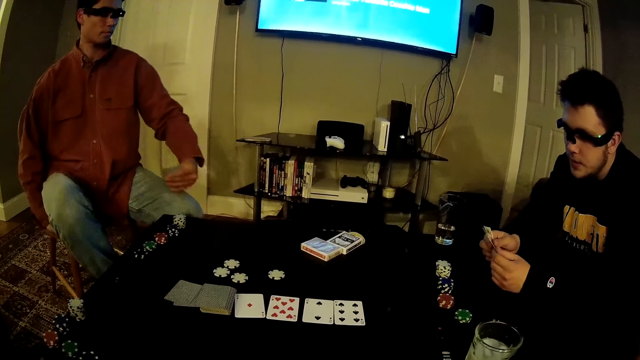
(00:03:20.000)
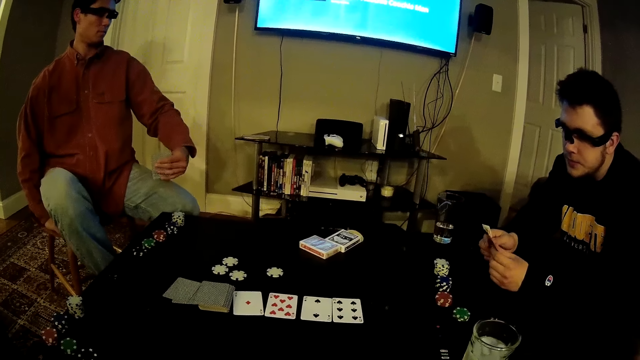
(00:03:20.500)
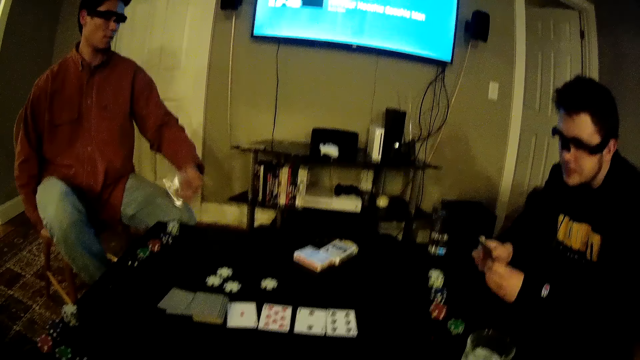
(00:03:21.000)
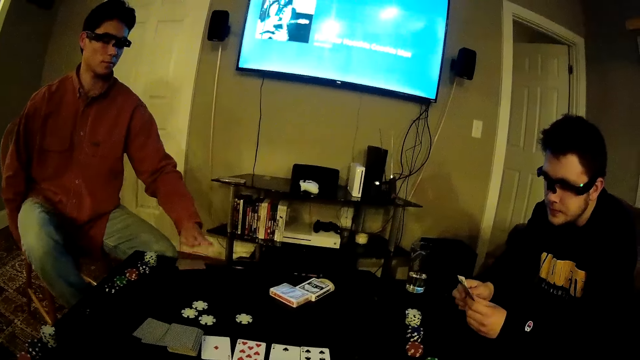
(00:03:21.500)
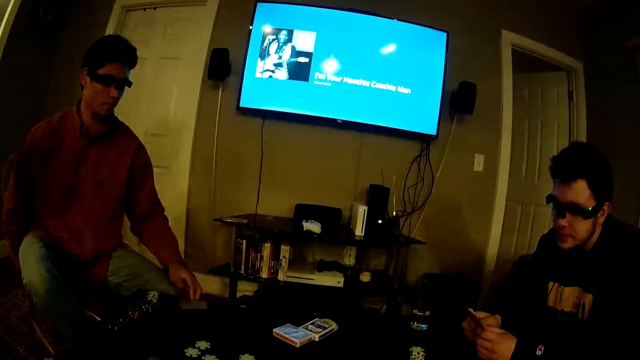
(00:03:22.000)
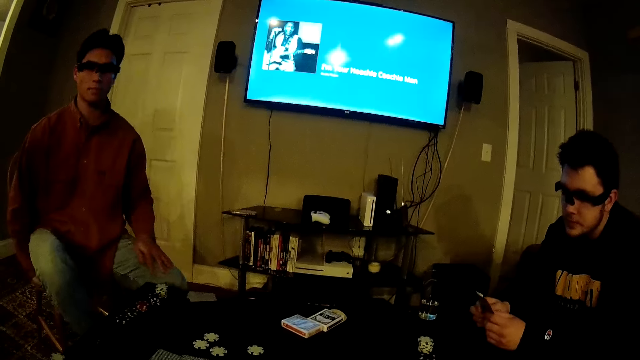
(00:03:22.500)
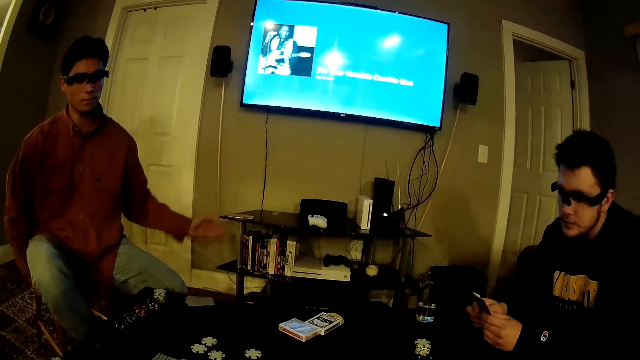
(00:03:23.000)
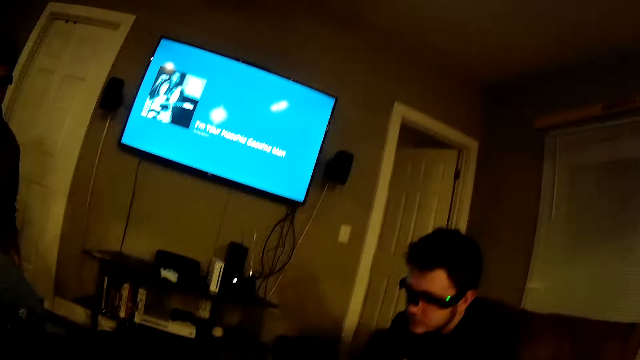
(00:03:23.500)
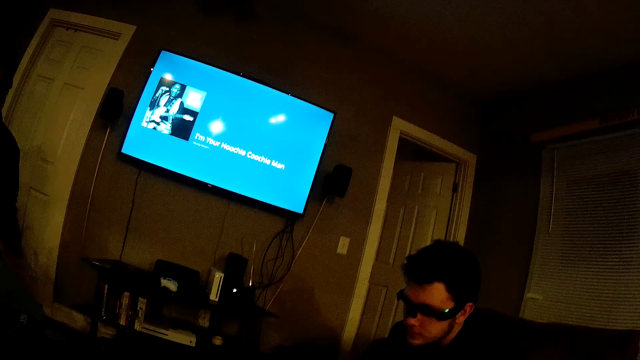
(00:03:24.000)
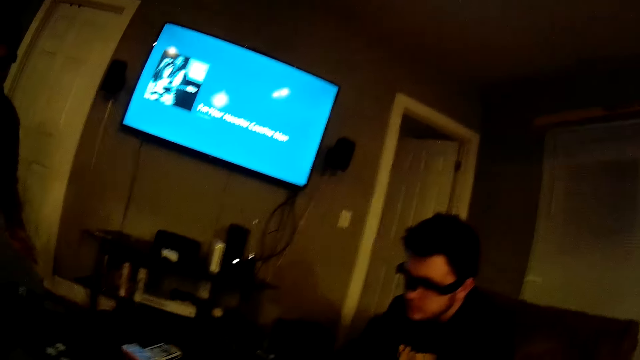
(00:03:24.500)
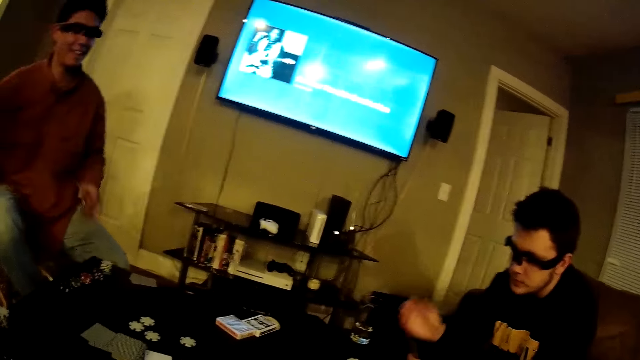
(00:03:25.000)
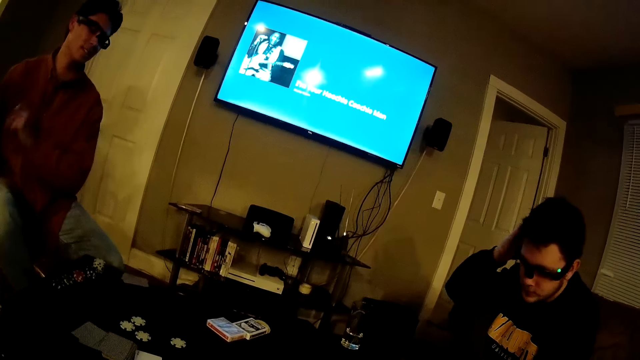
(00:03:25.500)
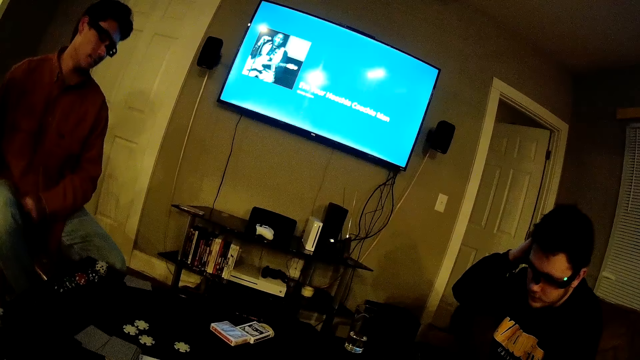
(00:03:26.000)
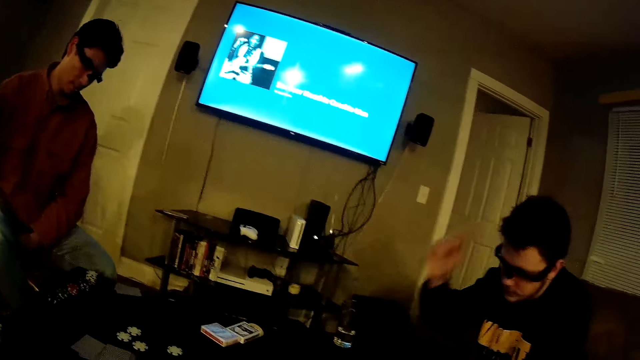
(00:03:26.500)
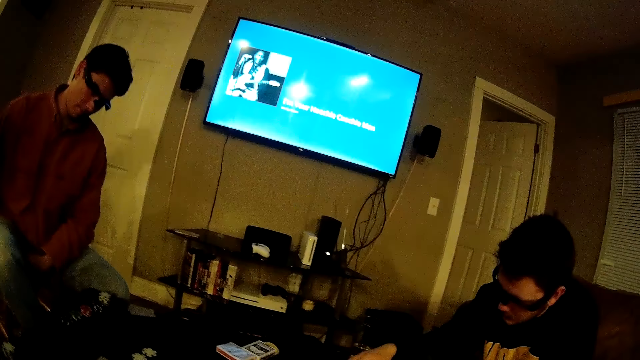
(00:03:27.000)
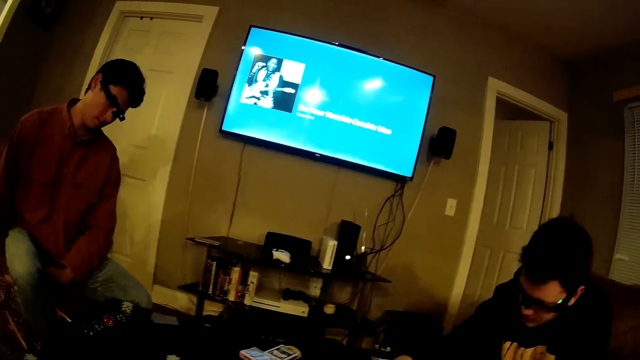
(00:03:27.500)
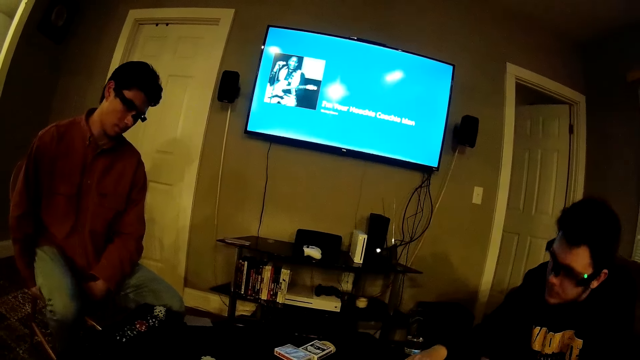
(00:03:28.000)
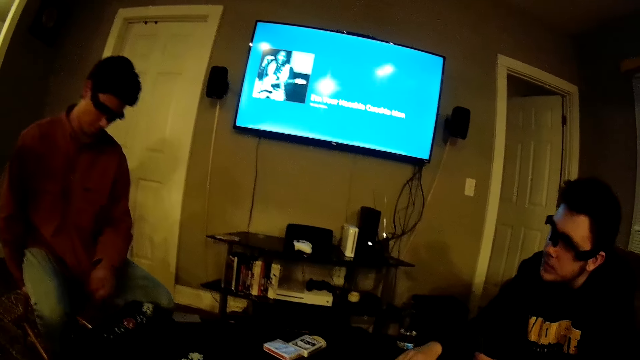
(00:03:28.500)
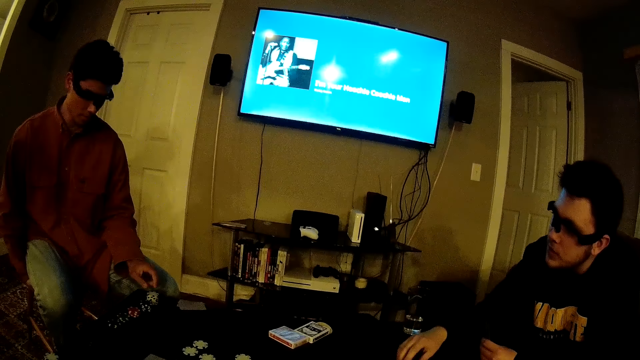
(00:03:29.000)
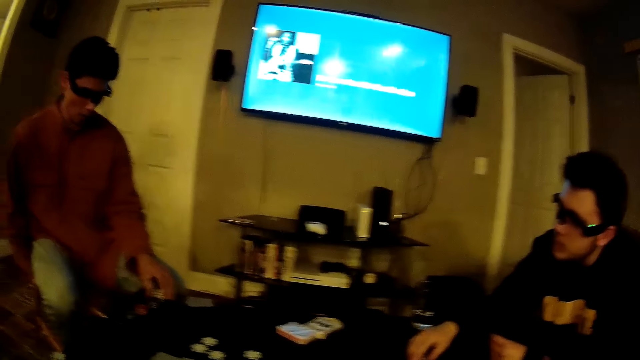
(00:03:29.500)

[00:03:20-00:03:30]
The man drops the cards on the table with his left hand. Another man touches his head. A man speaks to another man.

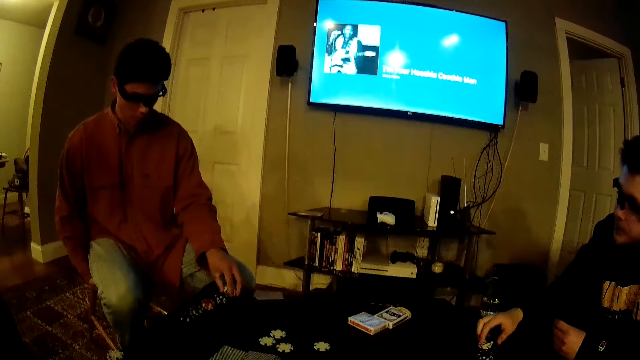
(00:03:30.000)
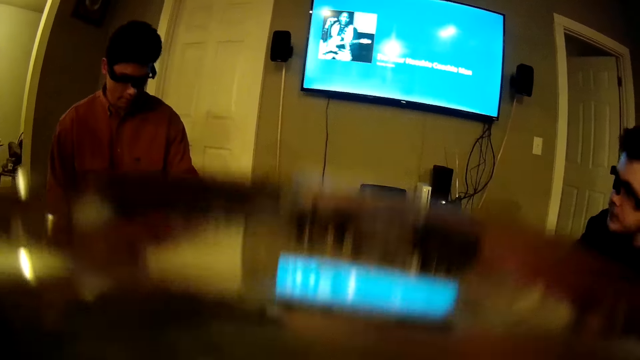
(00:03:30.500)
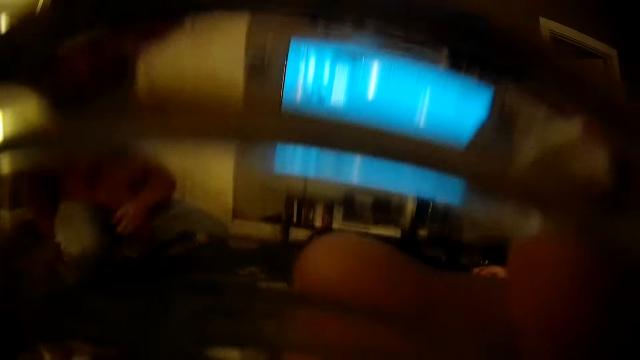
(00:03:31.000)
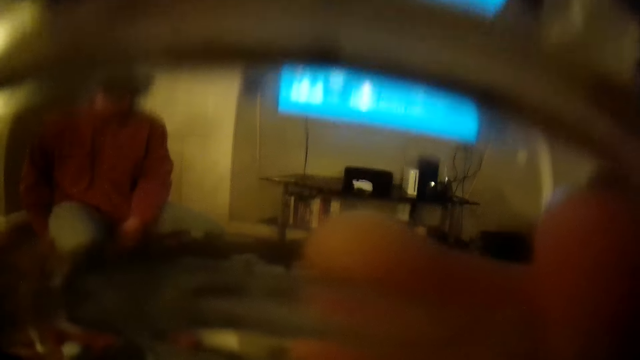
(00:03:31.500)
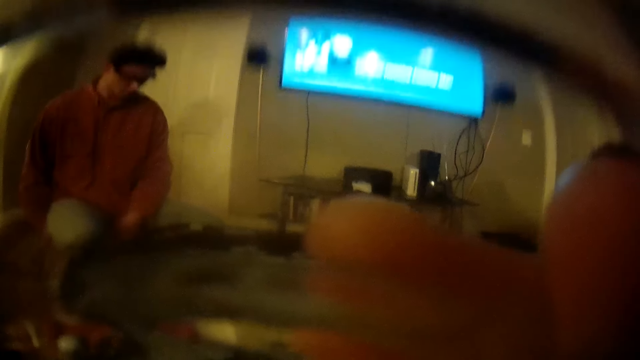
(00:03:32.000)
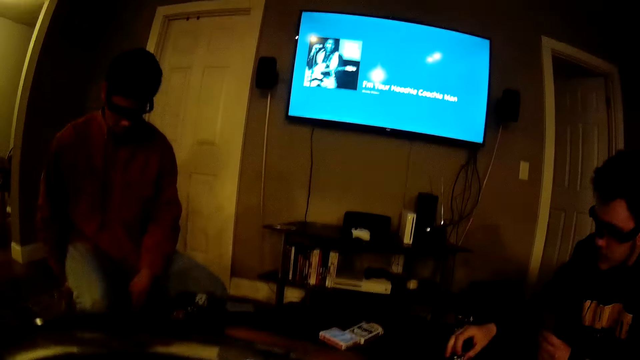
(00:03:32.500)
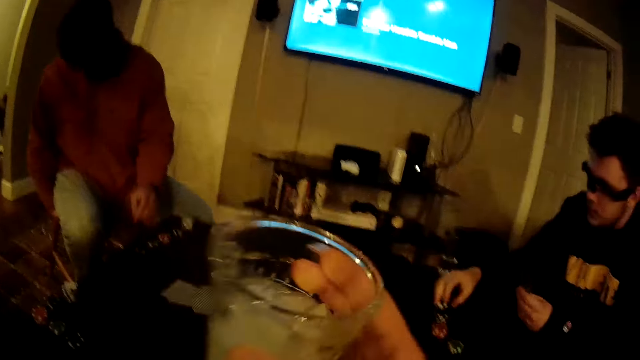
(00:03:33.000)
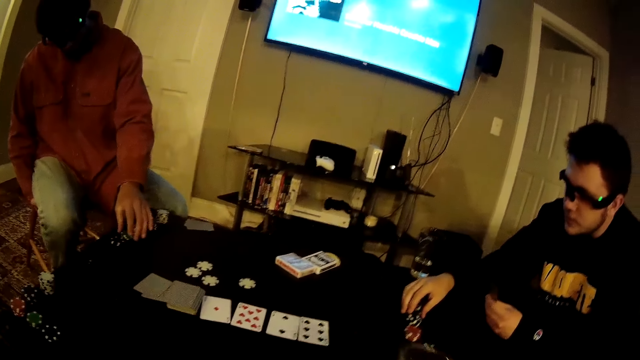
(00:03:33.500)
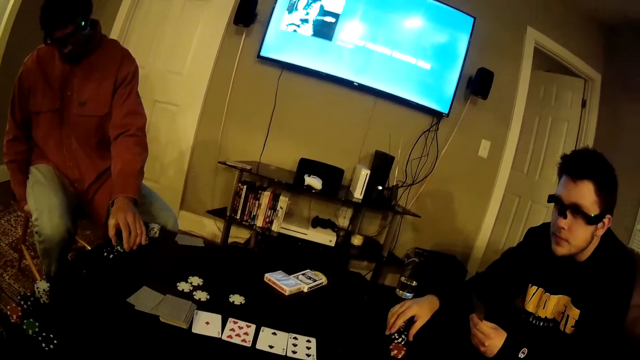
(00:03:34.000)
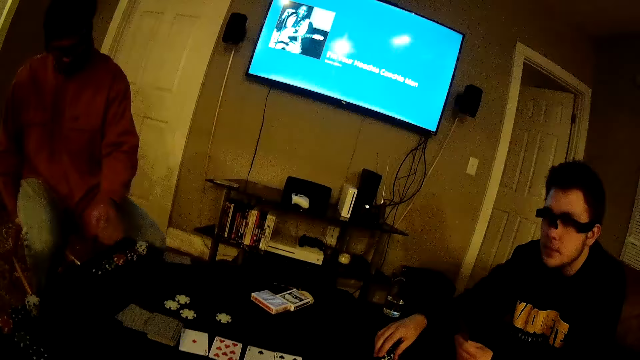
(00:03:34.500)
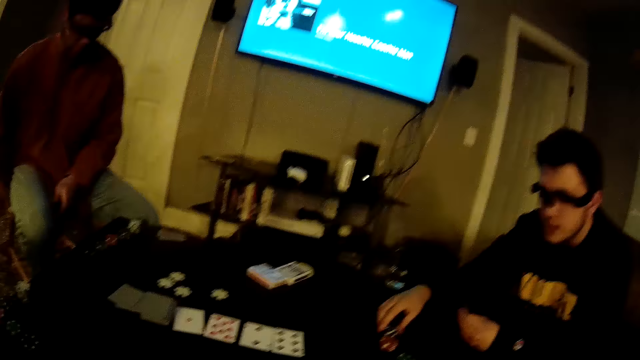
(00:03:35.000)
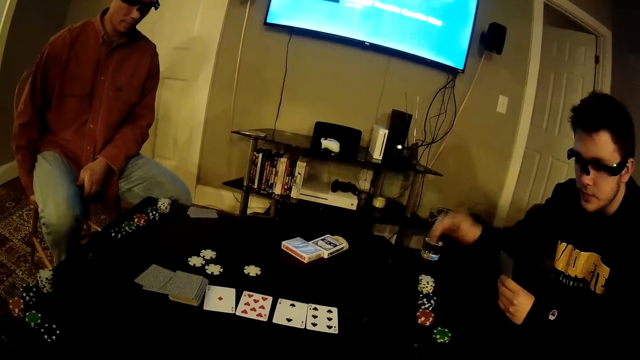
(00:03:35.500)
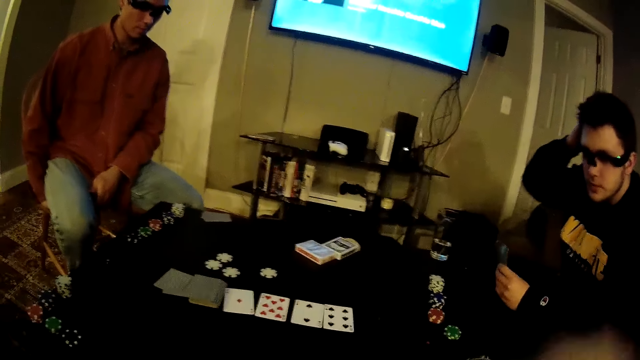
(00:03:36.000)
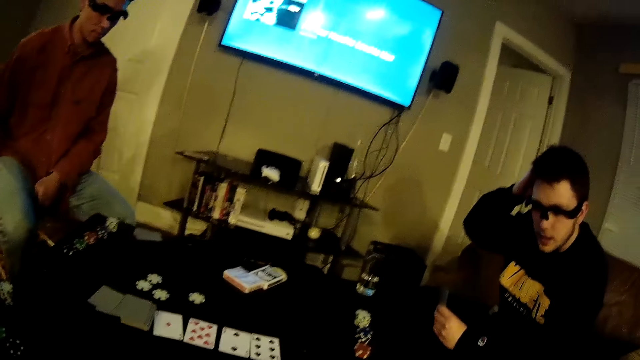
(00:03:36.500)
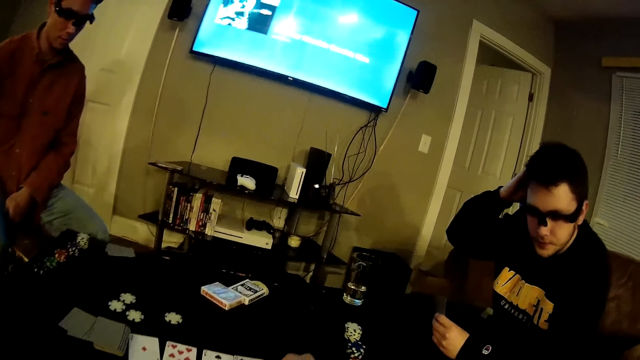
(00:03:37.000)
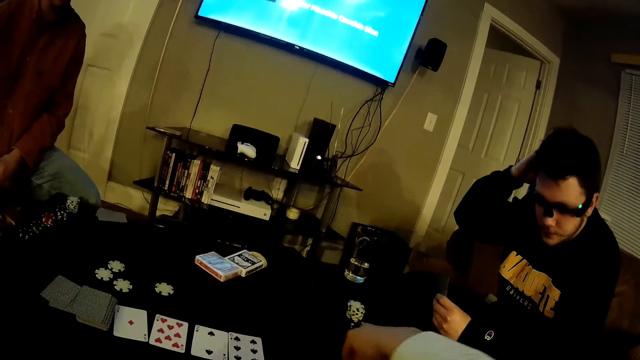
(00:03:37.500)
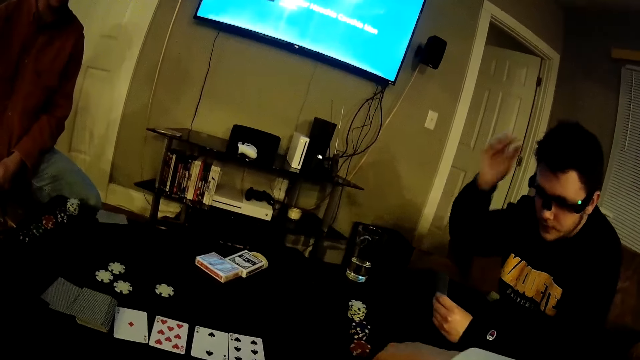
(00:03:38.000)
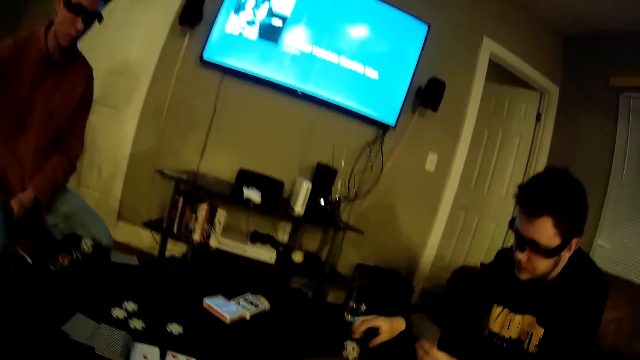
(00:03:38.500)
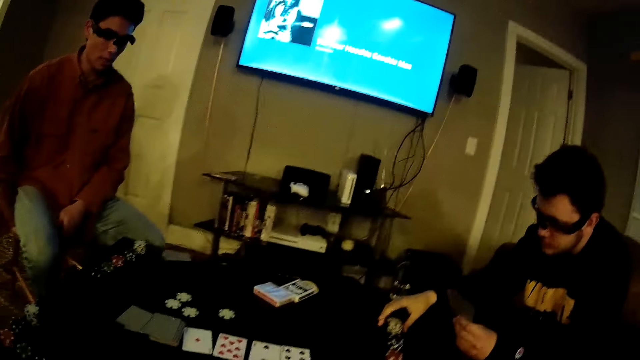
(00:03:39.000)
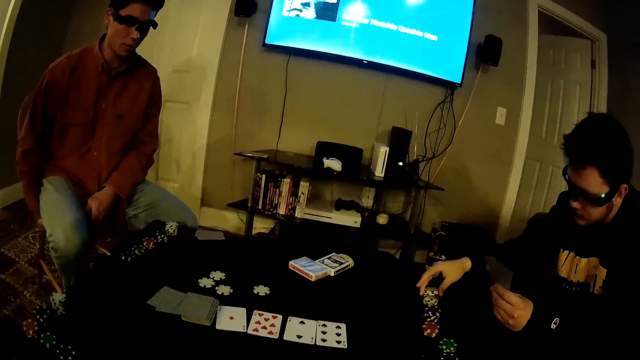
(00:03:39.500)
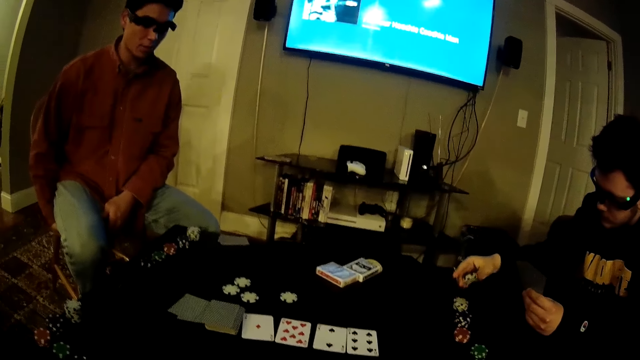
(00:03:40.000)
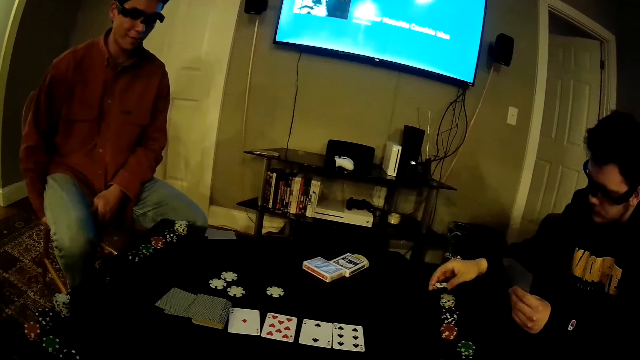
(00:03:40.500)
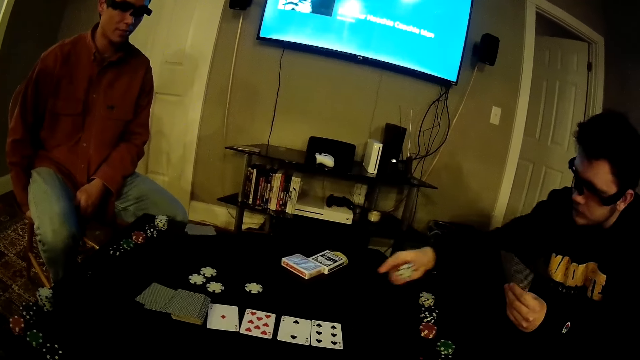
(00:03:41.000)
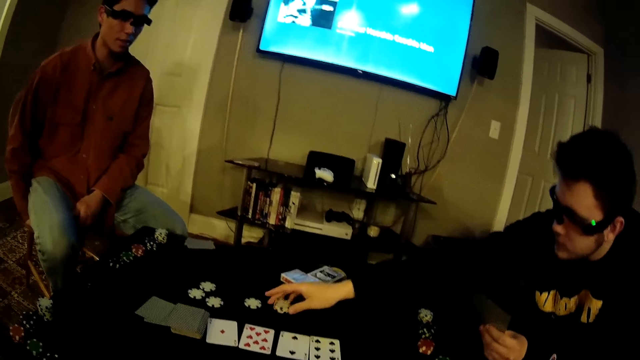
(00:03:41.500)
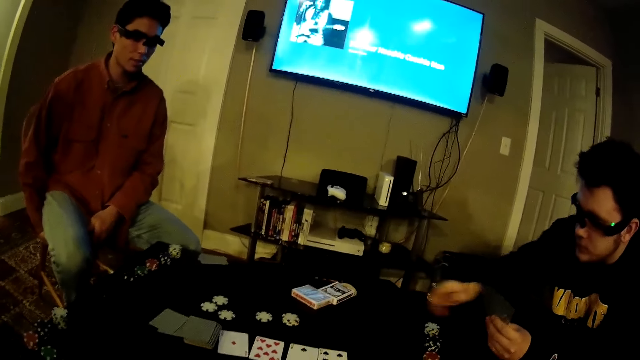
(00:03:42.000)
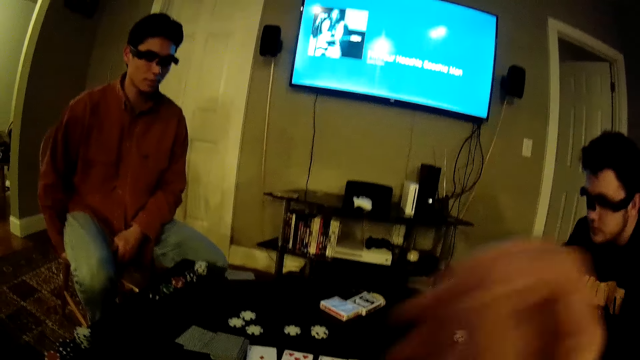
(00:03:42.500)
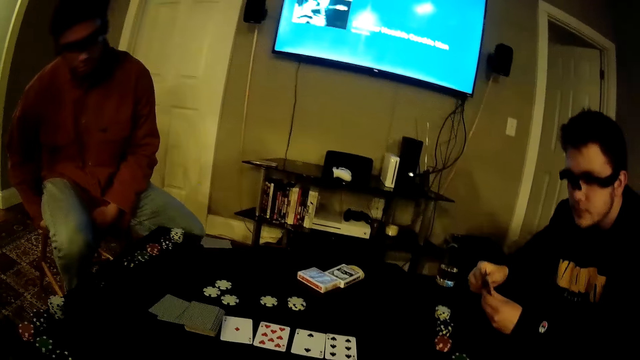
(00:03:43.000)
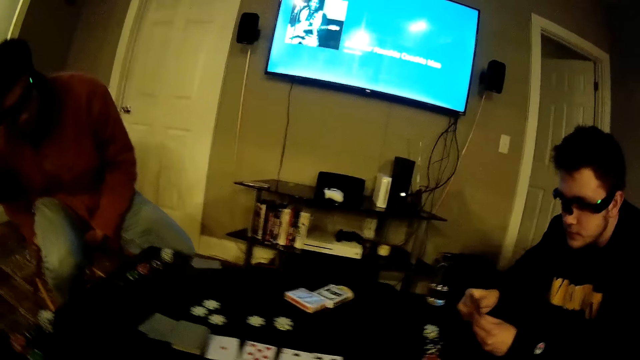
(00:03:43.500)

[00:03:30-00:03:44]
A man touches the cards on the table. The camera wearer raises the cup with his right hand. He drinks from the cup in his right hand. Another man moves the poker chips on the table with his right hand. The camera wearer drops the cup on the table with his right hand. He speaks to a man. A man touches the cards on the table. The camera wearer moves the card on the table. A man picks a poker chip from the table with his right hand. A man plays the poker game. A man places the poker chip on the table with his right hand. The camera wearer moves his hands.
